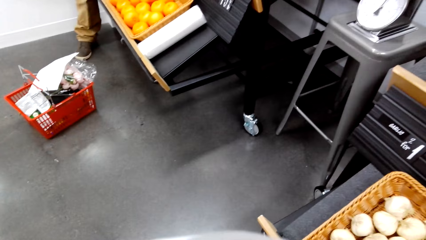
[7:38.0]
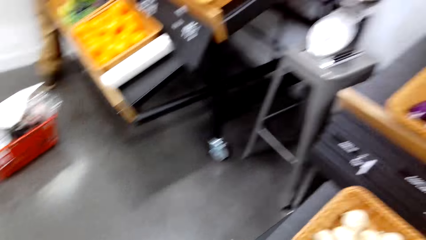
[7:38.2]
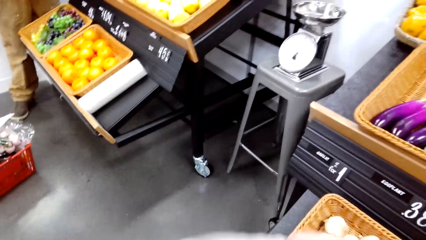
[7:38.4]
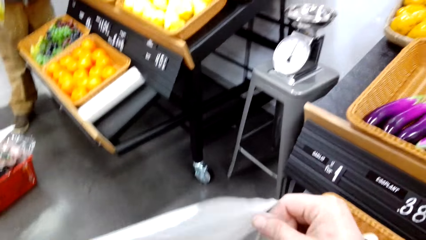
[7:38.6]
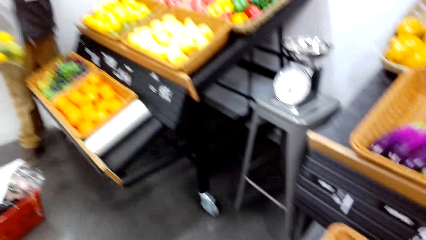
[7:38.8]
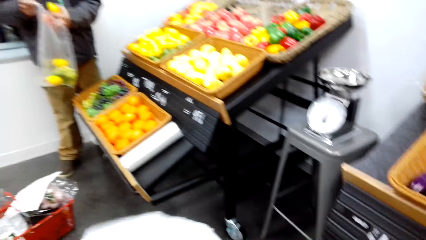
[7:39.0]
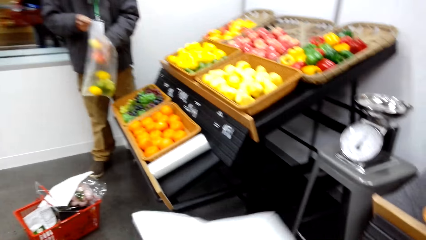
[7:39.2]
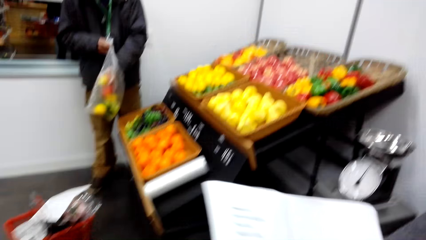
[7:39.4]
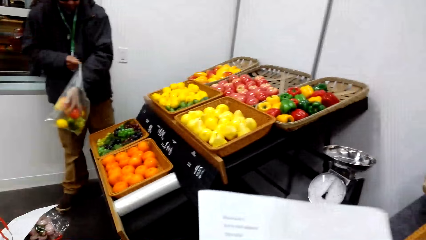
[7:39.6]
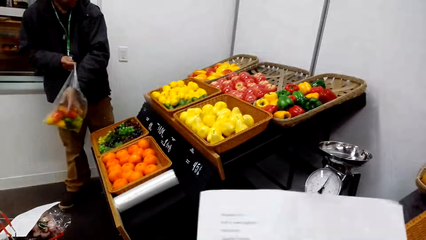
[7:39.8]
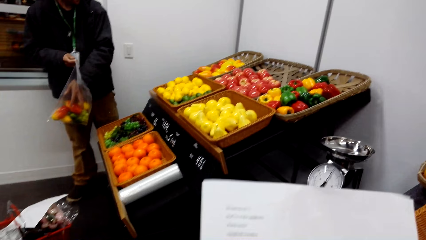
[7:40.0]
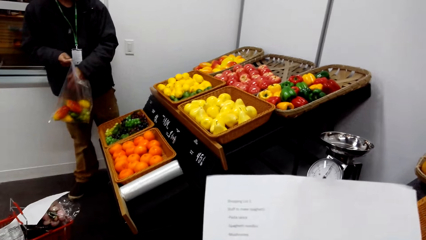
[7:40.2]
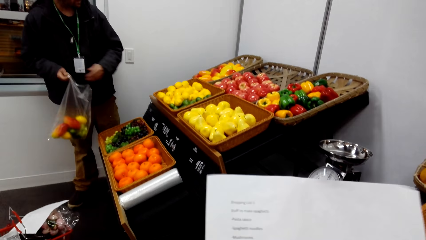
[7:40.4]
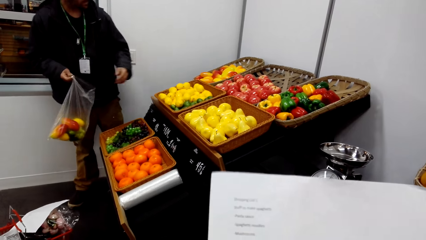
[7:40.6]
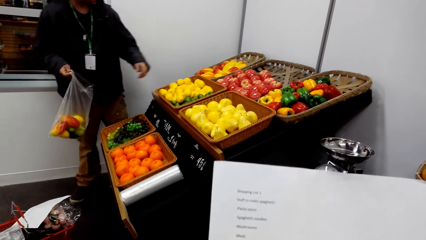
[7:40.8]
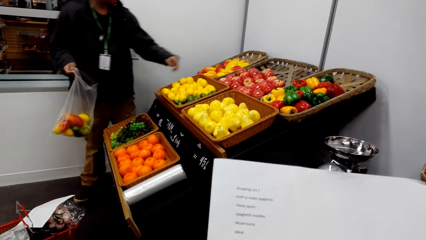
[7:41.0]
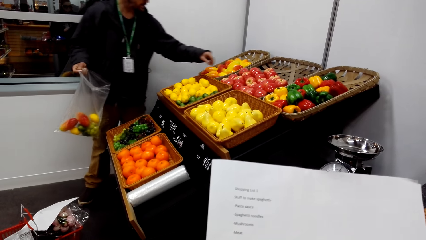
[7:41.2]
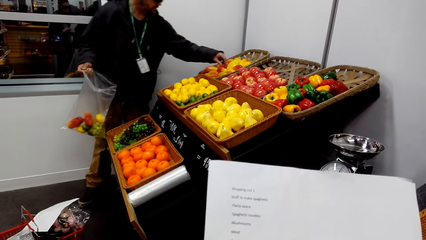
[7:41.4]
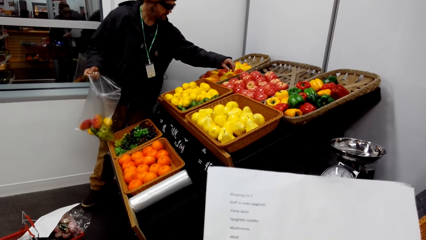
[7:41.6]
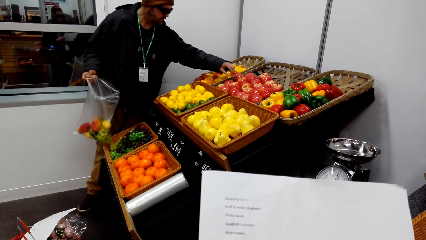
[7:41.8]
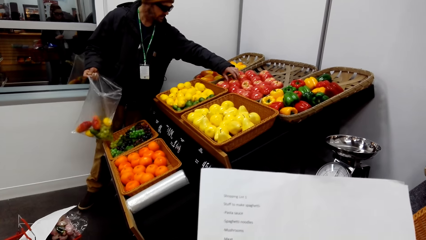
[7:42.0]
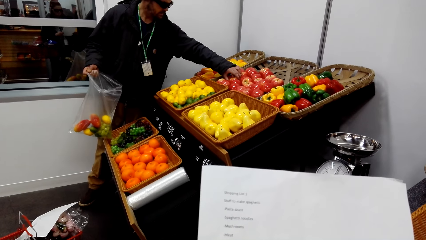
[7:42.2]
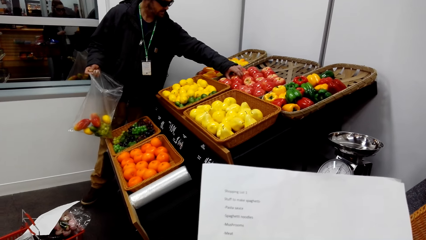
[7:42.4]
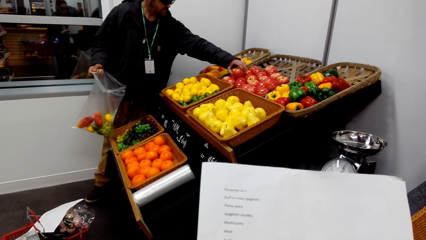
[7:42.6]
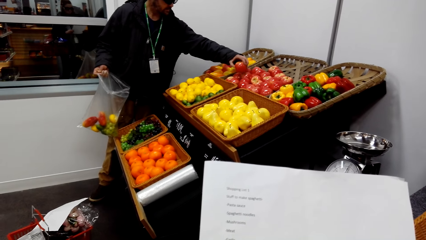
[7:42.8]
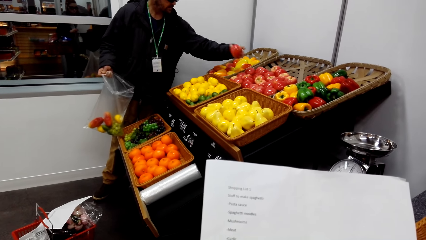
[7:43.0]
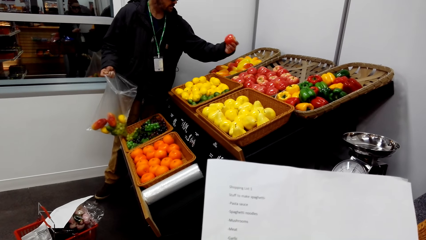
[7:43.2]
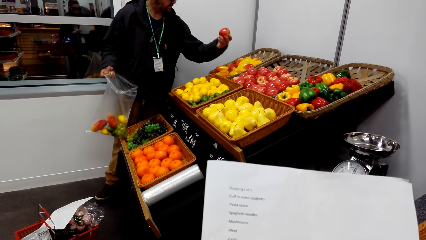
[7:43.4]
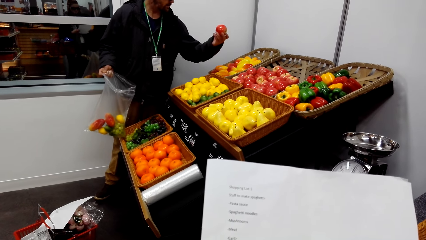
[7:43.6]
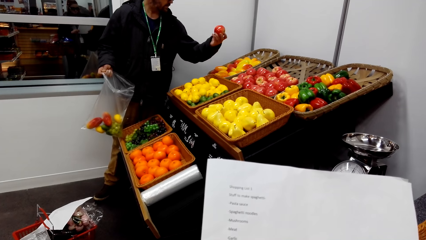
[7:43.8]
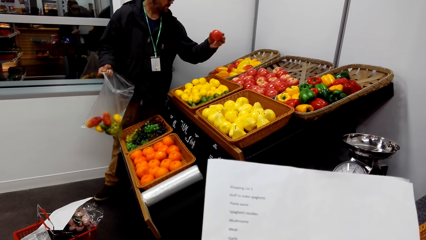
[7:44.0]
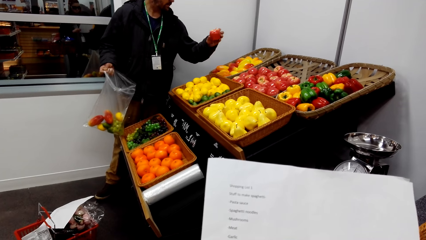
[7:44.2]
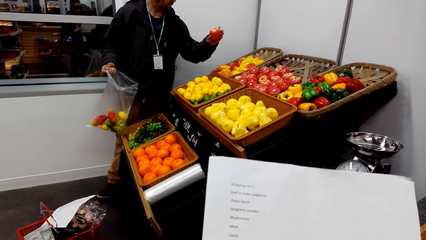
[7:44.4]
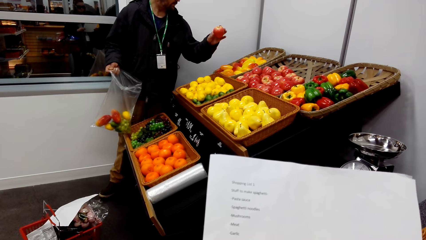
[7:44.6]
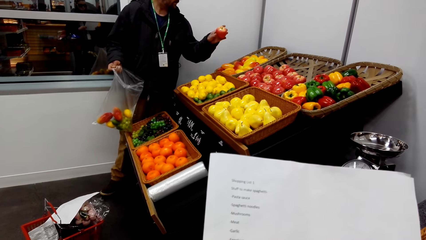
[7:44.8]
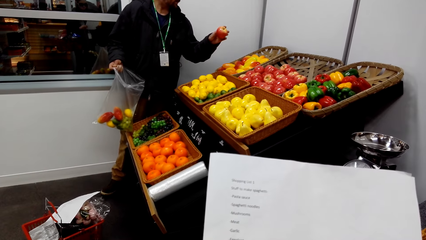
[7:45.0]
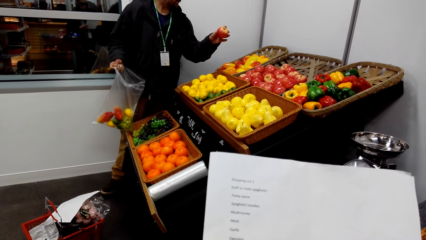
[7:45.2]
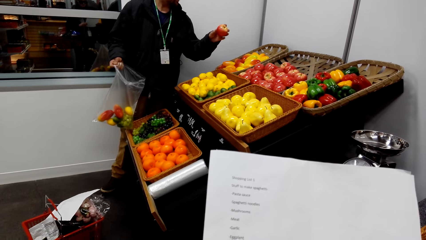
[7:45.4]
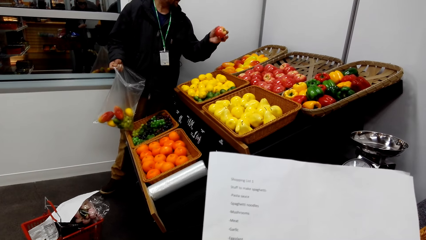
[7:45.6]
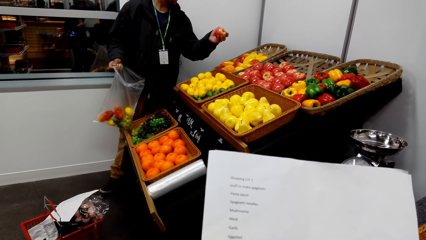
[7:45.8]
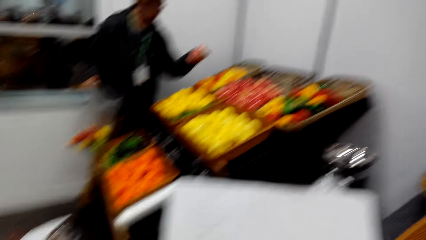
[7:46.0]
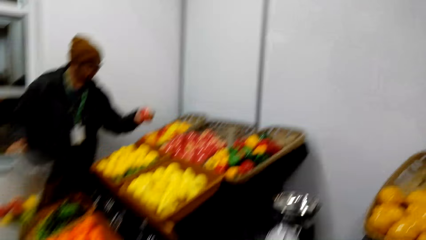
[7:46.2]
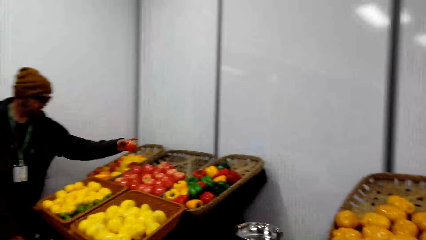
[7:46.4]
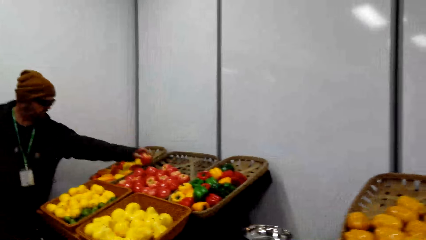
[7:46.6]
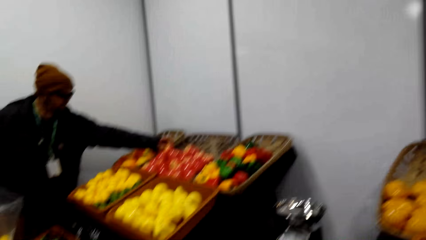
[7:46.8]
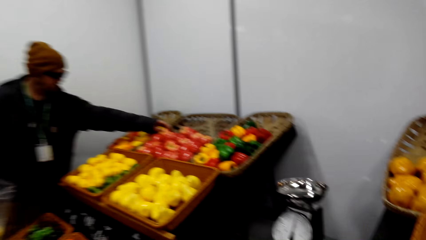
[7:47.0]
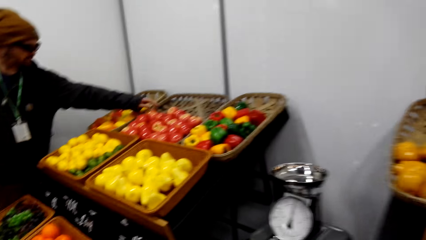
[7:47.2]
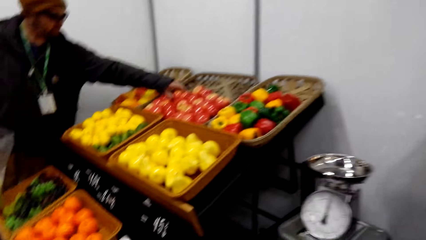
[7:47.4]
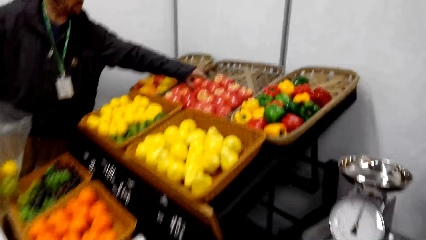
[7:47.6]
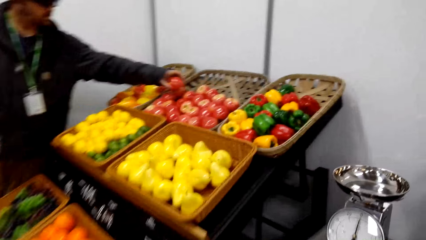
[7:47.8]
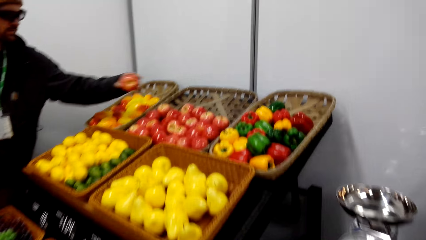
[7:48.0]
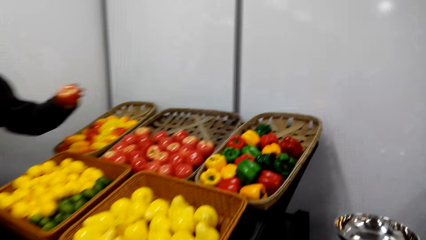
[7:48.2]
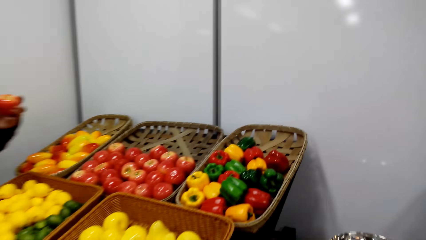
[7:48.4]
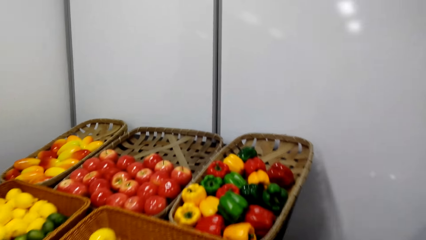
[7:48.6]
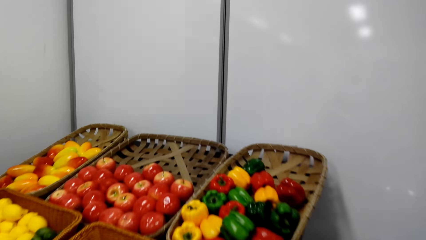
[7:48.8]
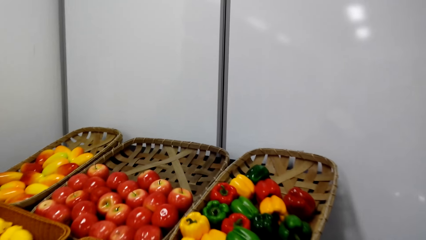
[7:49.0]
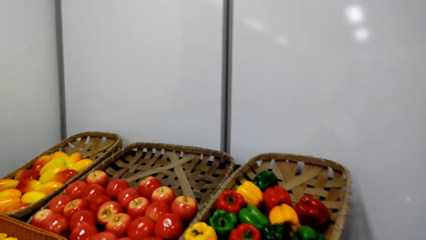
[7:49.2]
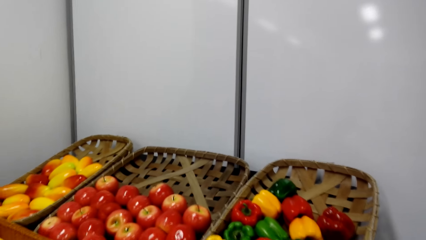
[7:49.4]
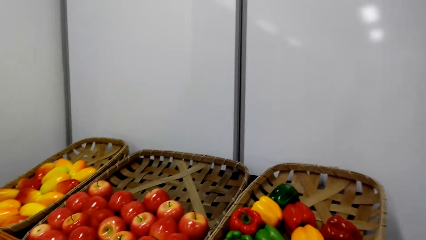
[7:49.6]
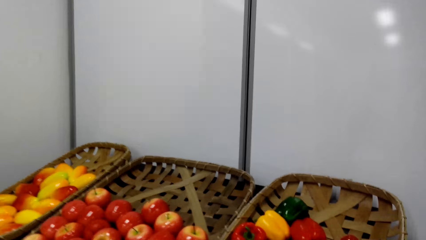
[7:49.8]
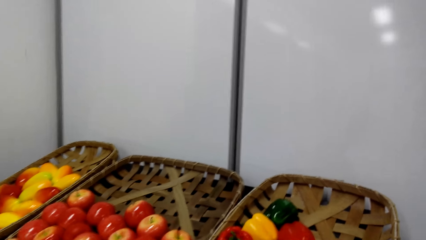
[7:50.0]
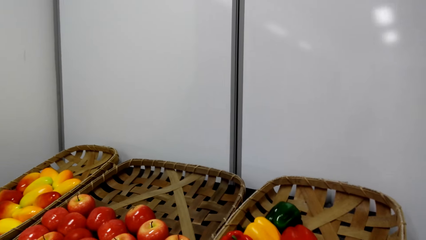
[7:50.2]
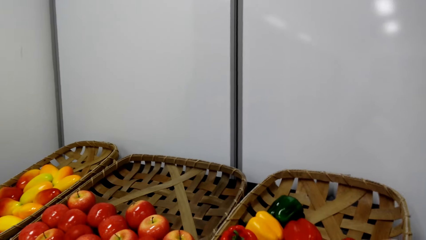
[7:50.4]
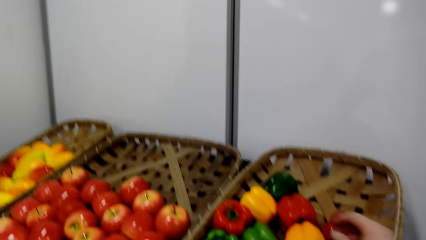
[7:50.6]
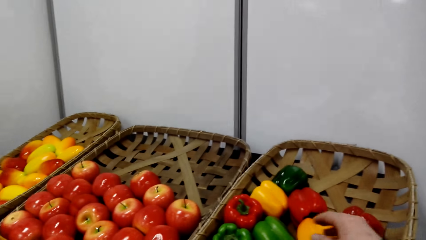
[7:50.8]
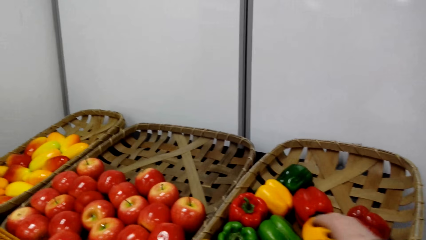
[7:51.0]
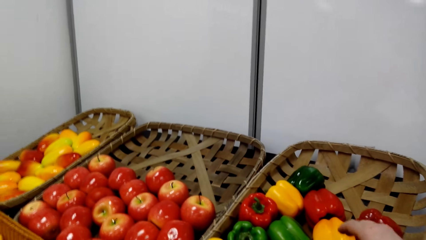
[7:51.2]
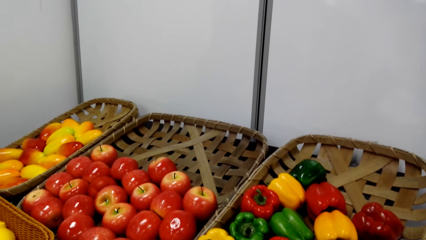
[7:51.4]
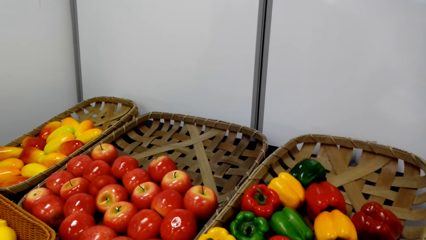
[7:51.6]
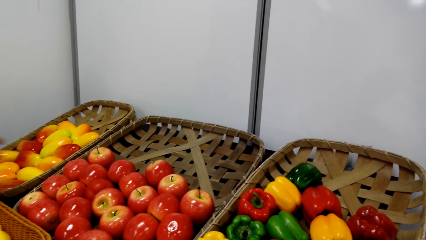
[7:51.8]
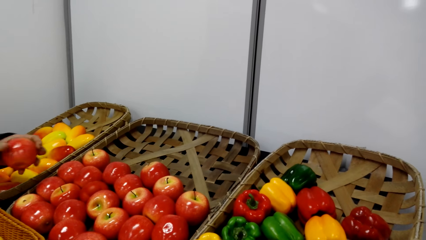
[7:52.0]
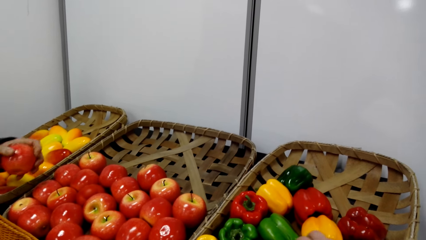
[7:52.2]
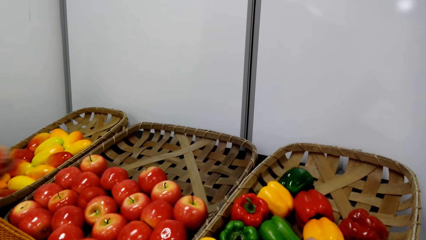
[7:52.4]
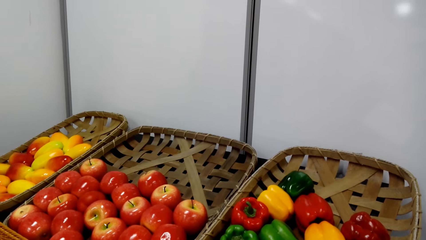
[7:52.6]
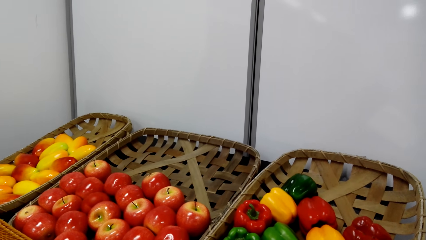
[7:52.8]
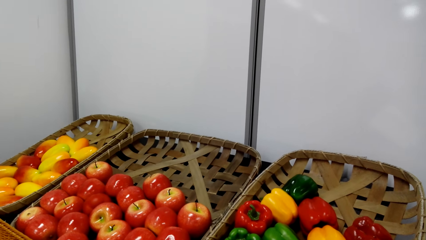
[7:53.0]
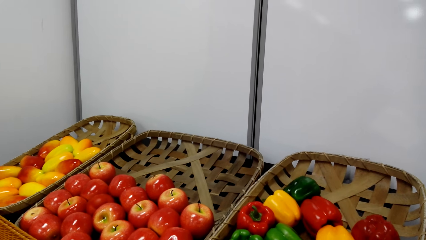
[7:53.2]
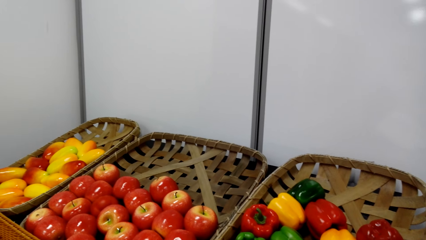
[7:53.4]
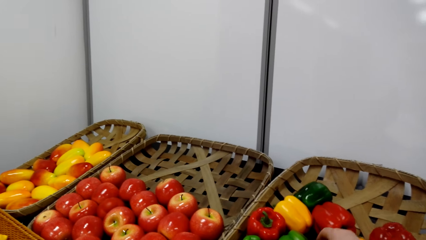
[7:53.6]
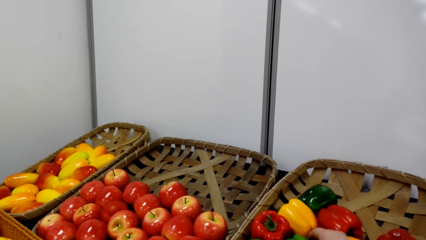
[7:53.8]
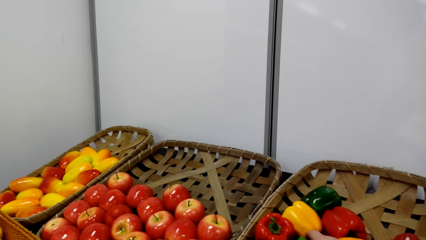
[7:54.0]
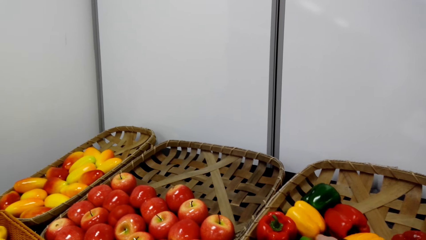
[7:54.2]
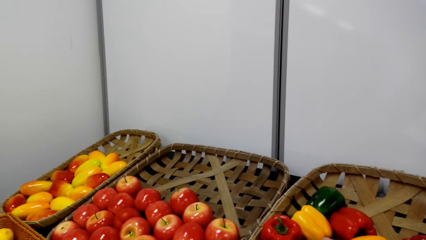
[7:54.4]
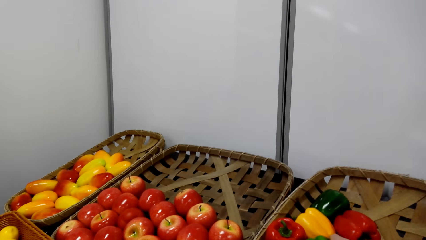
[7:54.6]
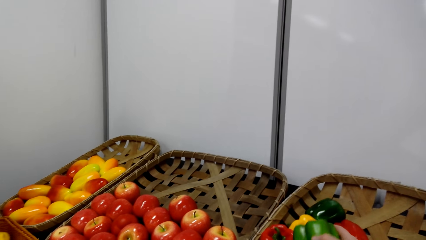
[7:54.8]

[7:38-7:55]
The camera wearer does something. They read the shopping list. A man samples the apples. The man picks an apple from the basket. The camera wearer looks on. They pick the hot peppers from the basket.
